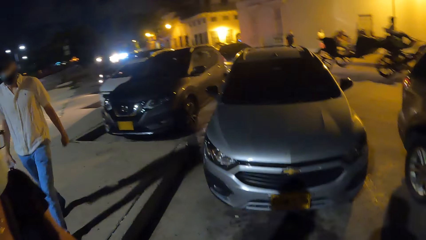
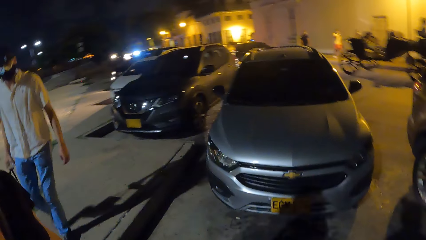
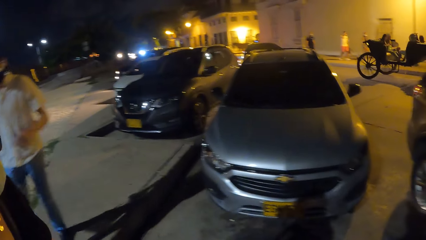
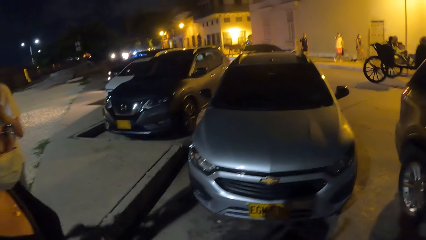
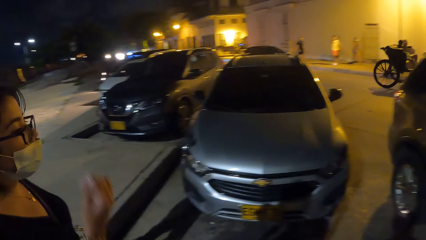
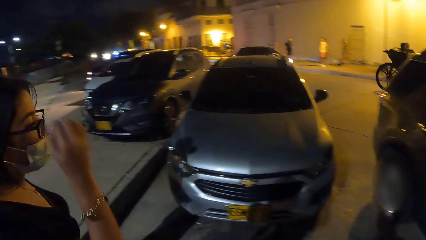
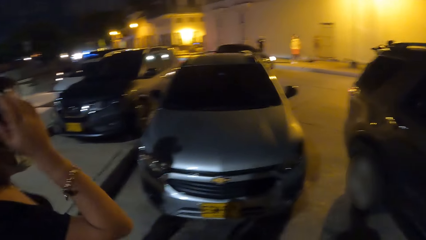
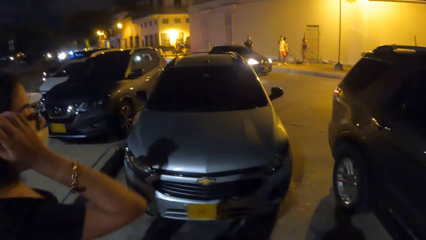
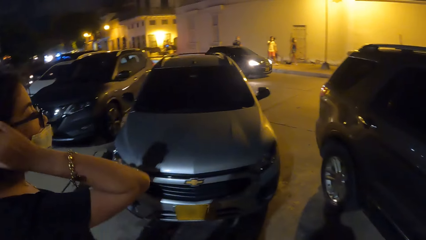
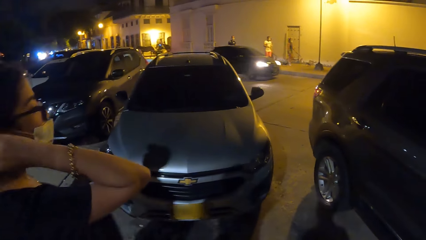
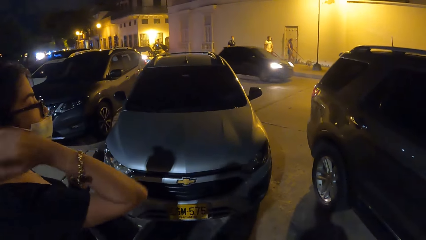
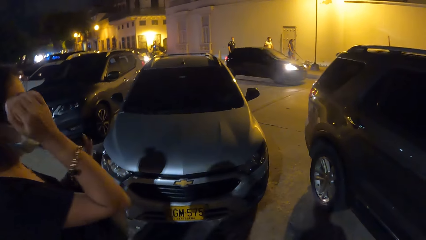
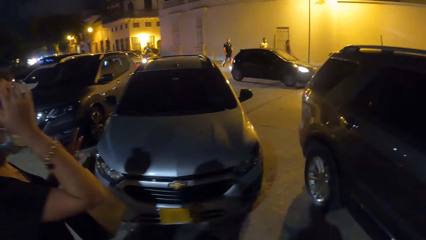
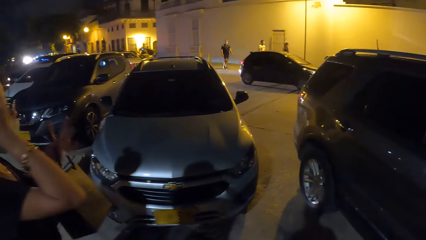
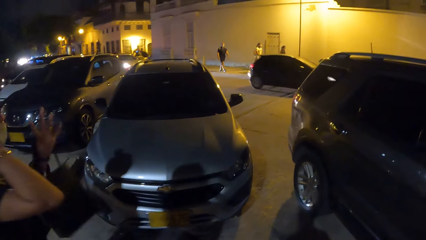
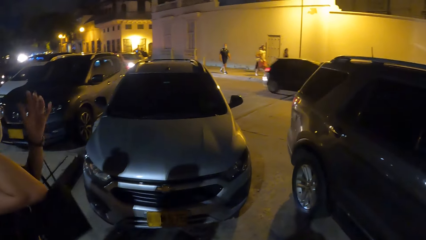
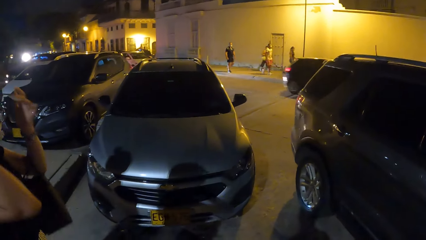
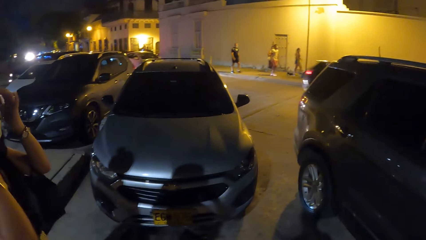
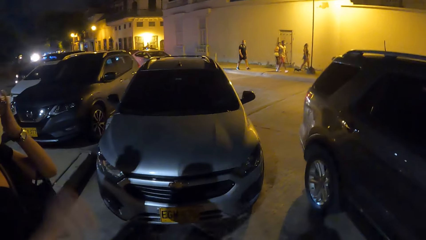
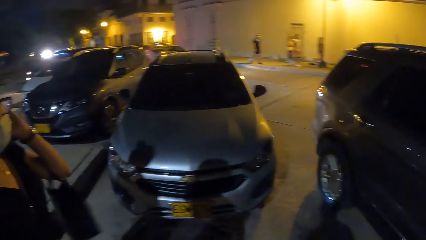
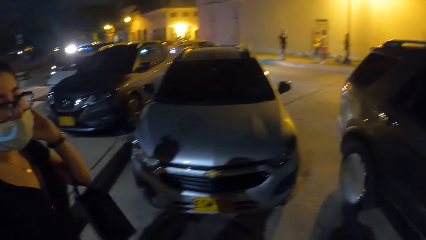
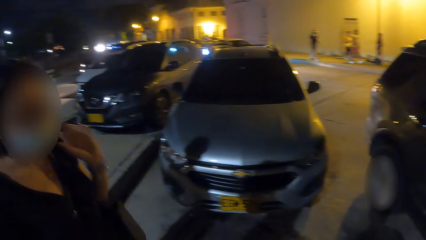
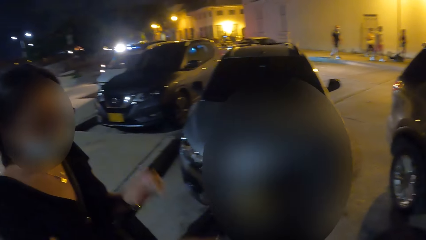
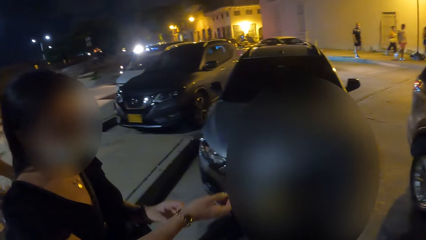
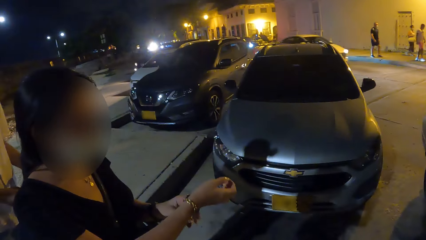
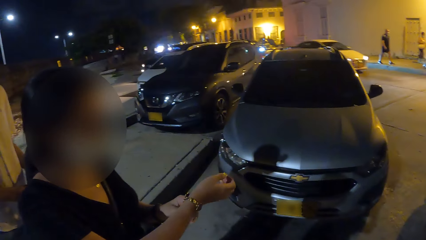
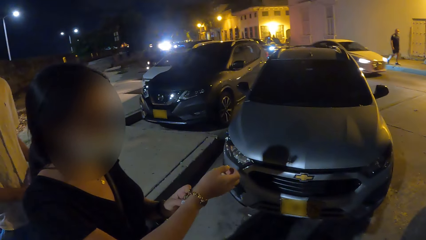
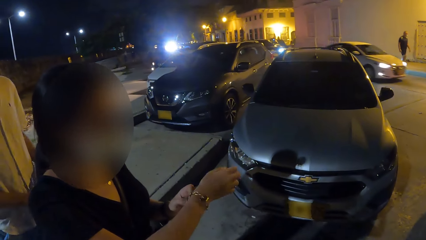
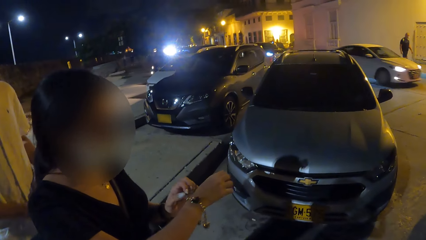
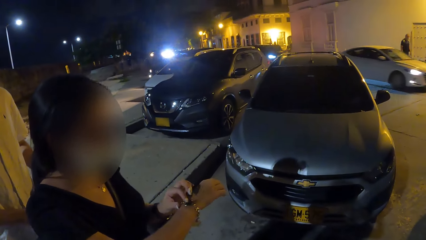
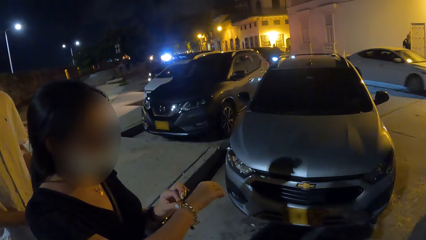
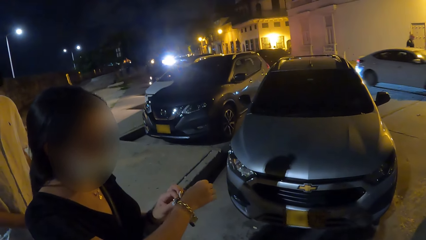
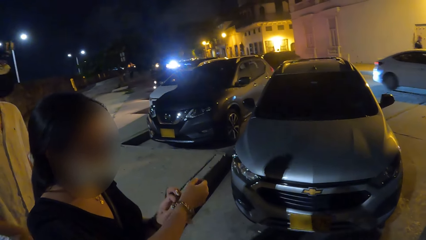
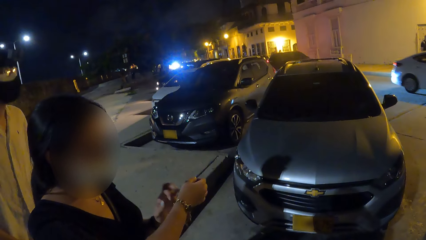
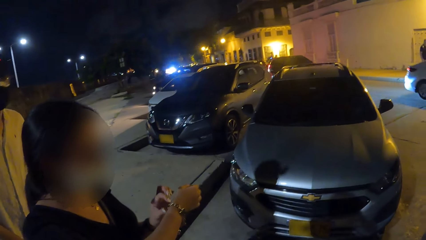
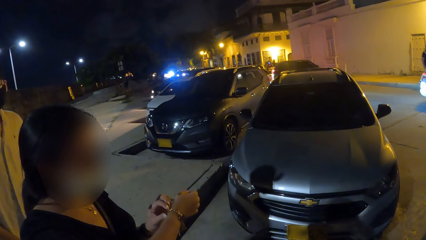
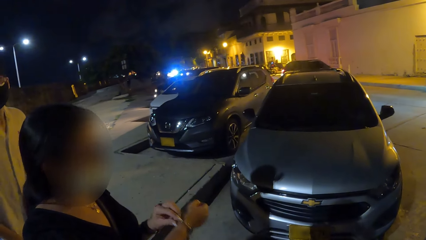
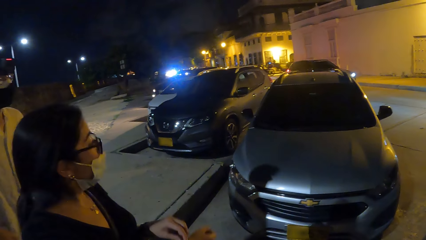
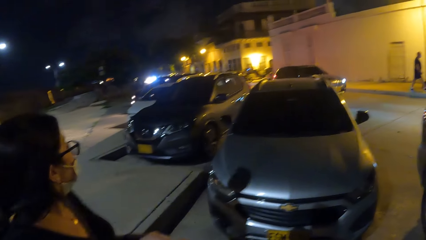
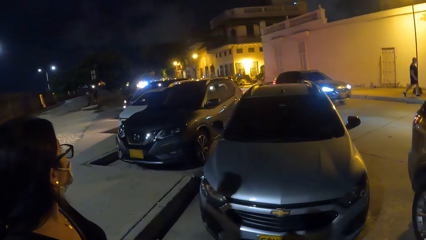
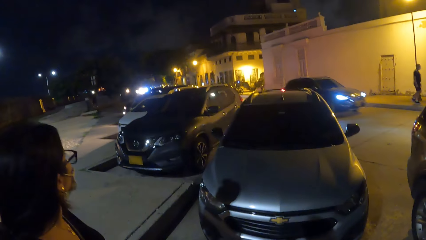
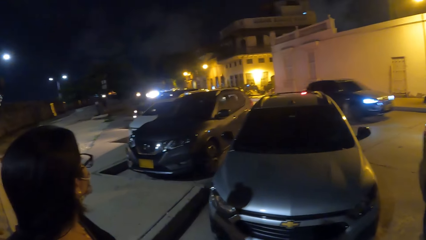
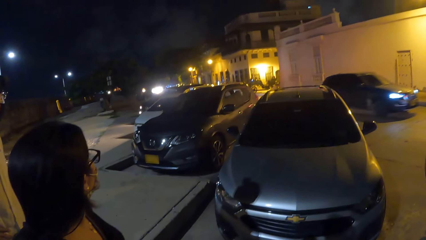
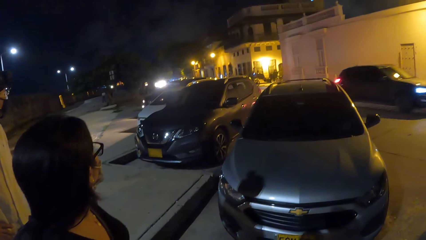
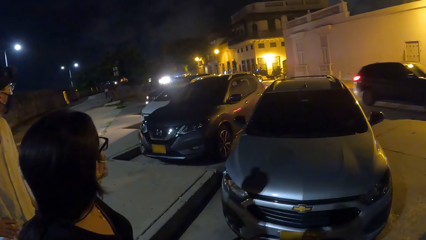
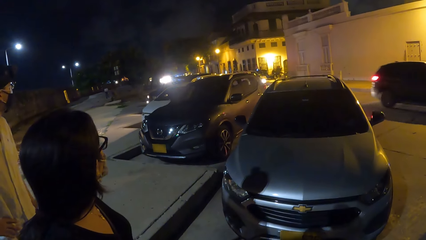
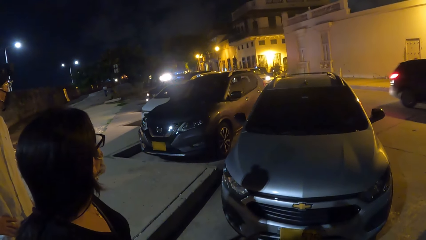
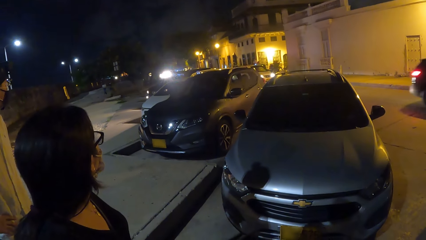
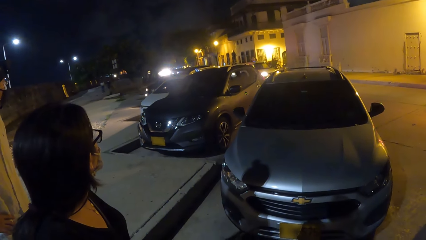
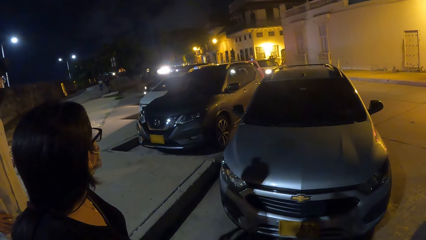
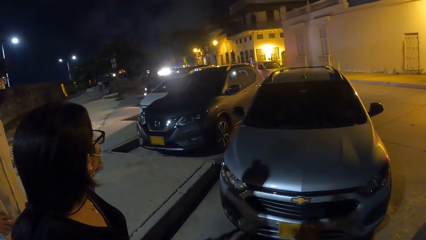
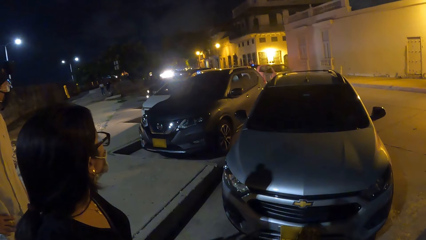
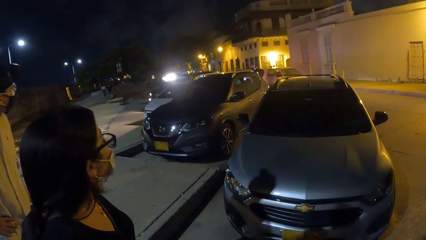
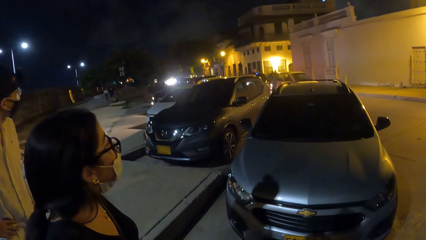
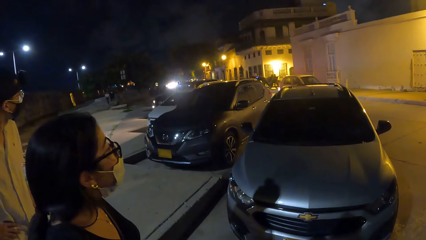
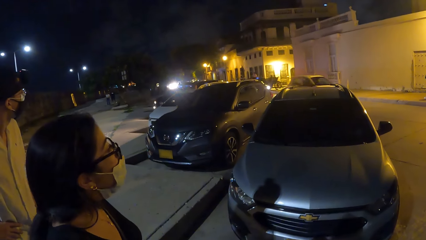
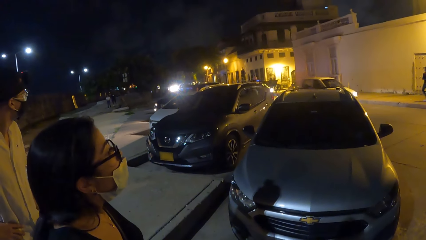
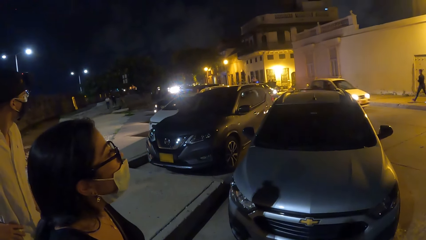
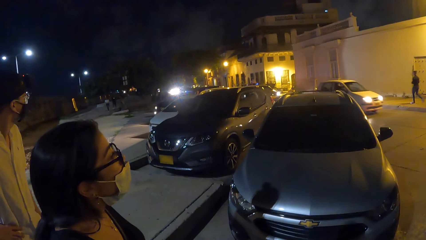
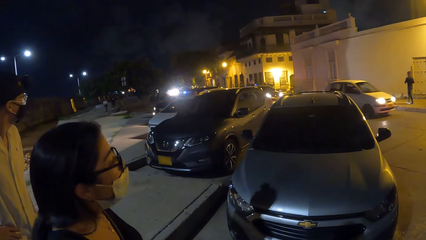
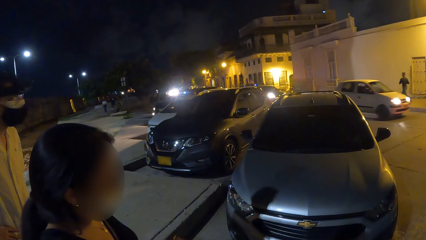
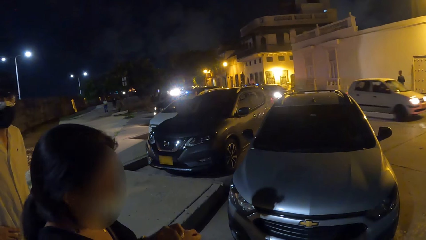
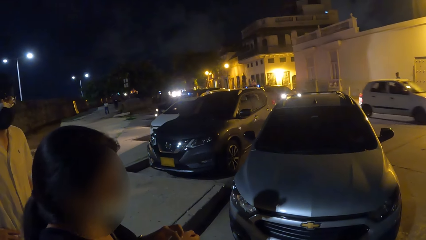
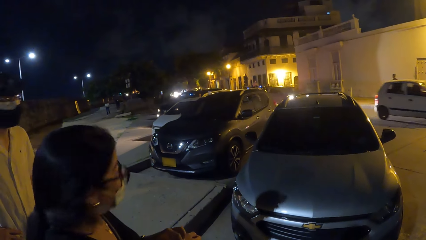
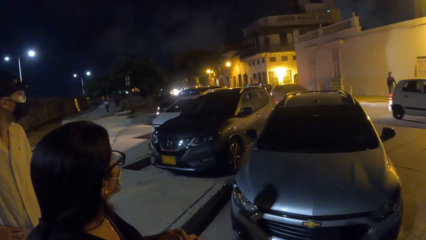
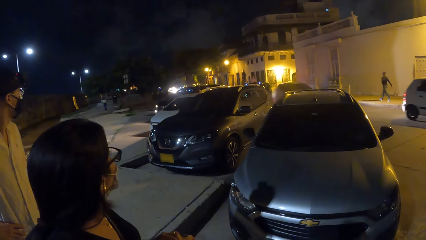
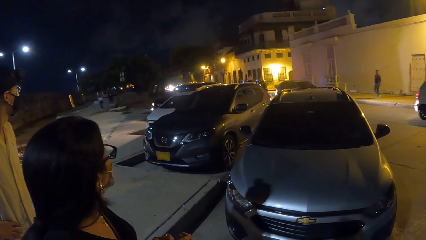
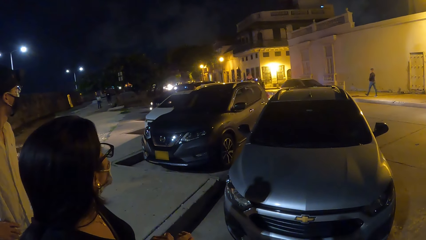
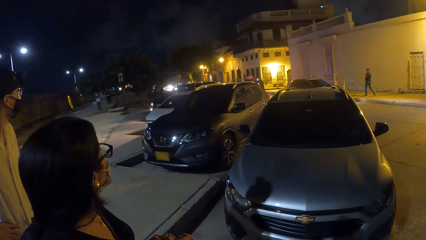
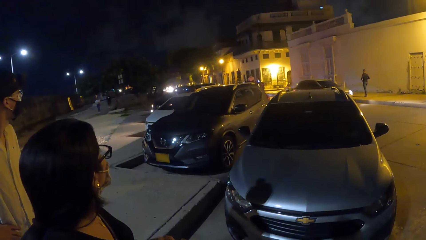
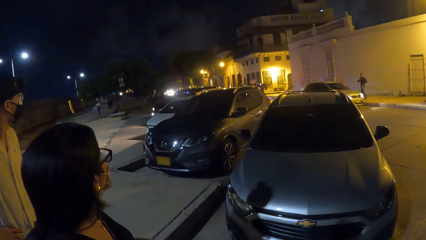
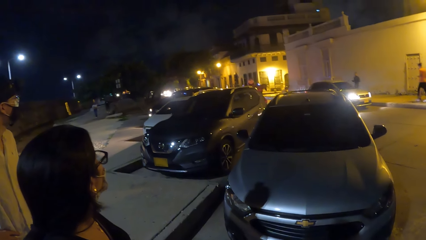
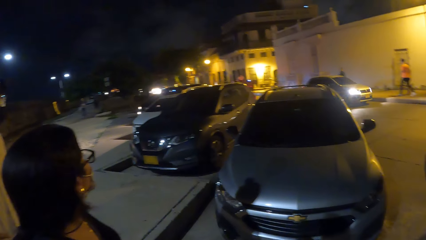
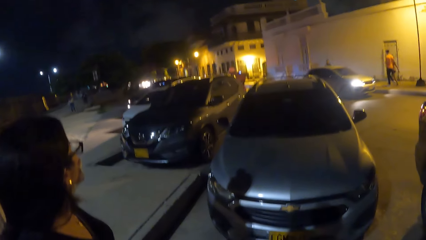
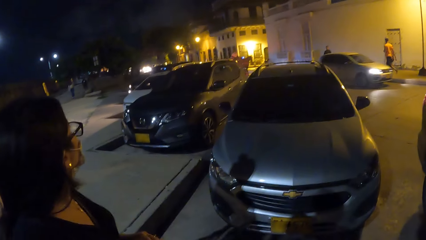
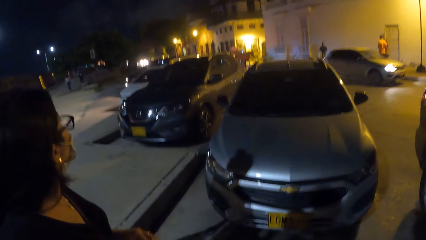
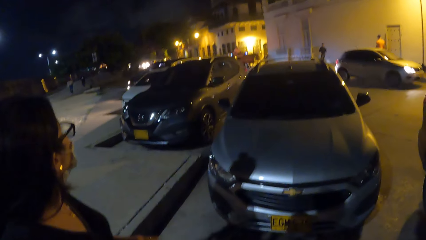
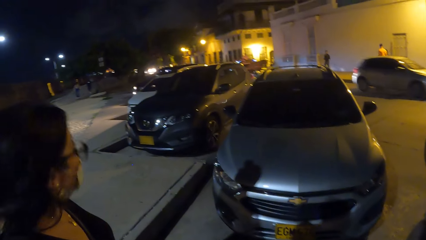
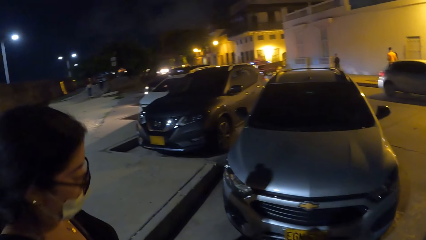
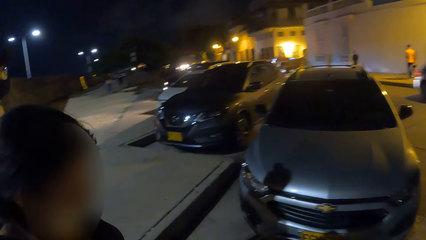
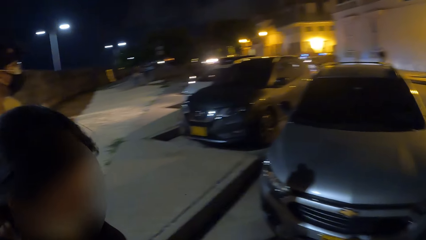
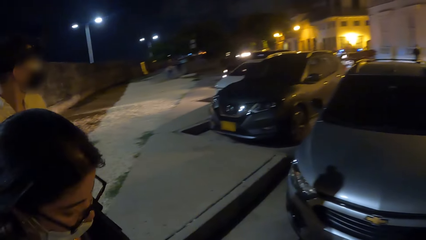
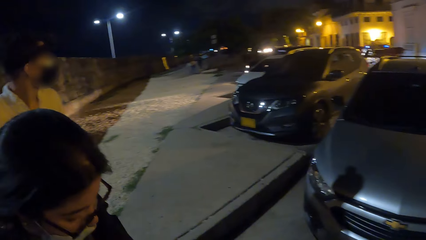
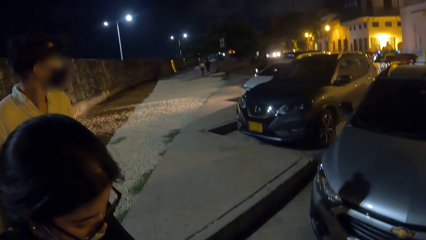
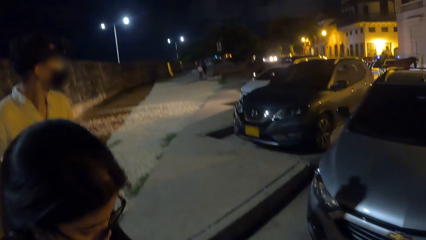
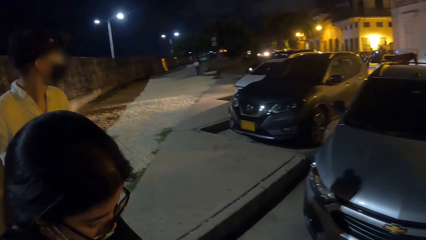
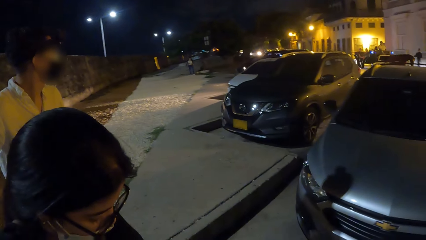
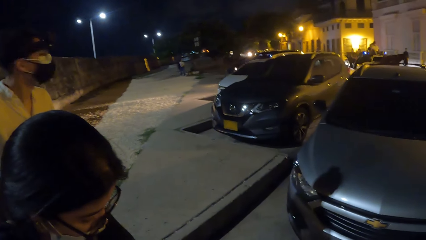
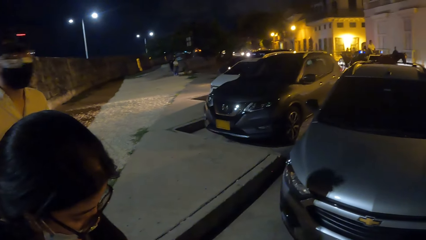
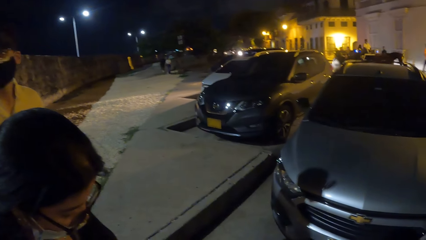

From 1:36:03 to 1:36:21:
The camera wearer looks around the parking lots. They look back and stand by a parking lot. A lady walks behind the camera wearer on the pavement. A man walks behind the camera wearer on the pavement. The lady touches her hair. The lady stands beside the camera wearer at the parking lot. The man stands beside the lady. The lady touches her wrist watch.
